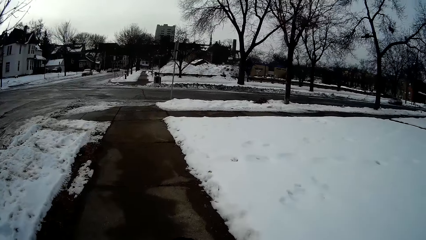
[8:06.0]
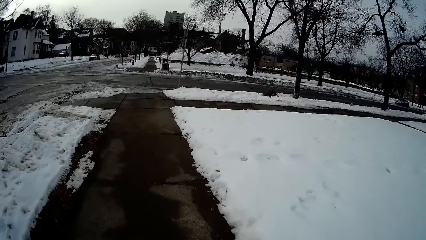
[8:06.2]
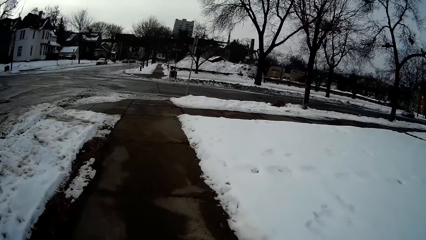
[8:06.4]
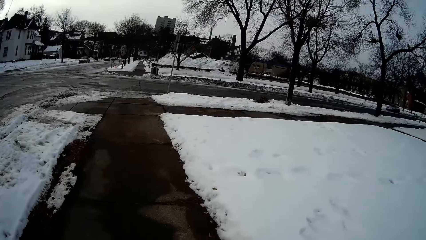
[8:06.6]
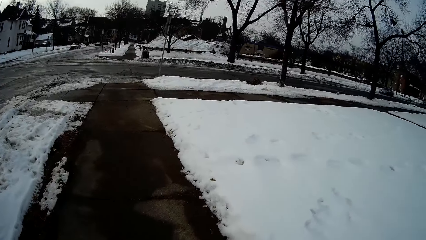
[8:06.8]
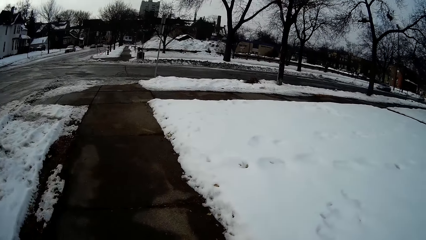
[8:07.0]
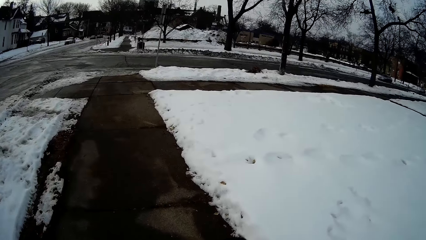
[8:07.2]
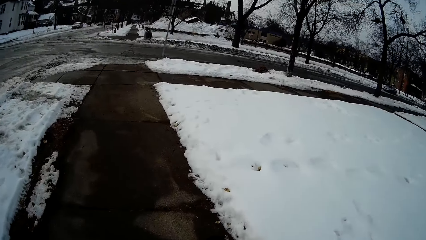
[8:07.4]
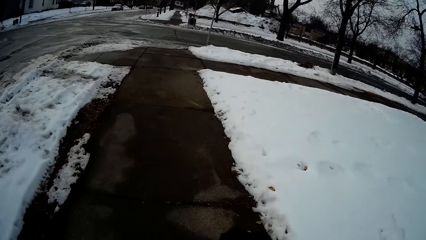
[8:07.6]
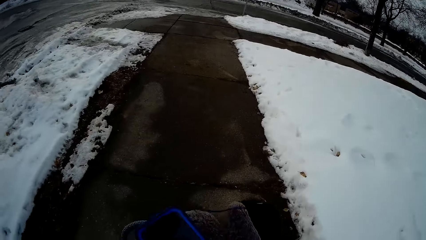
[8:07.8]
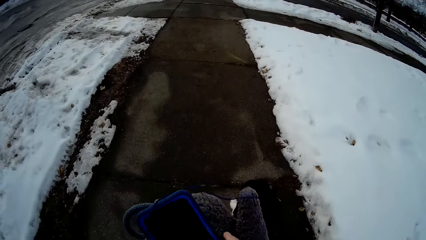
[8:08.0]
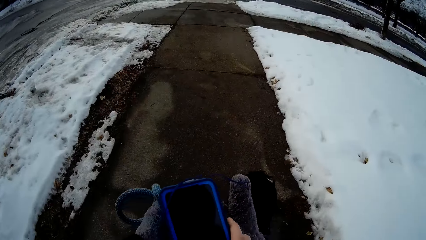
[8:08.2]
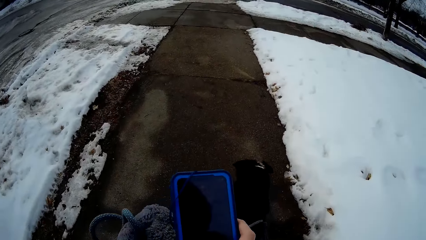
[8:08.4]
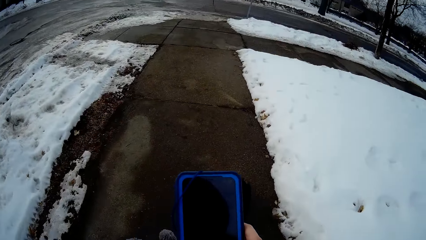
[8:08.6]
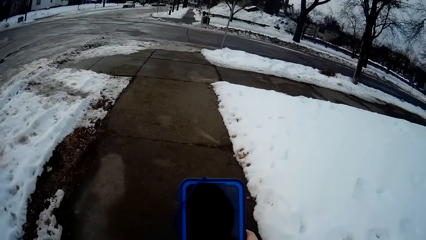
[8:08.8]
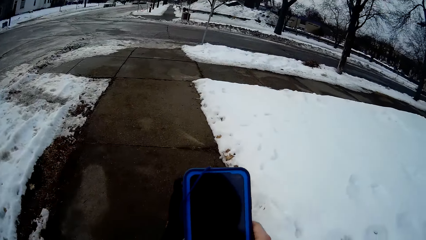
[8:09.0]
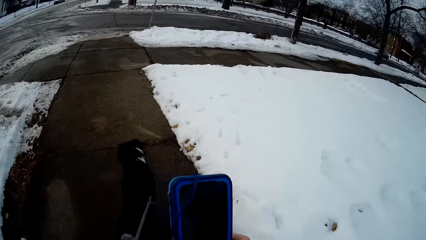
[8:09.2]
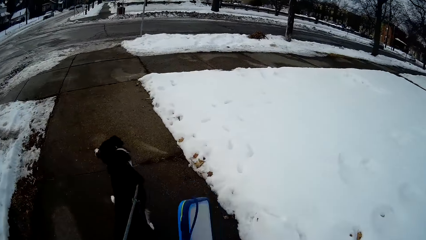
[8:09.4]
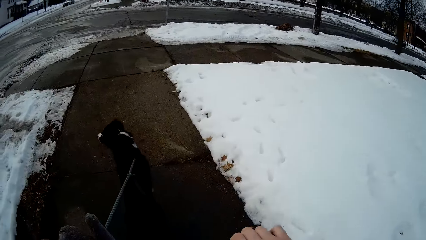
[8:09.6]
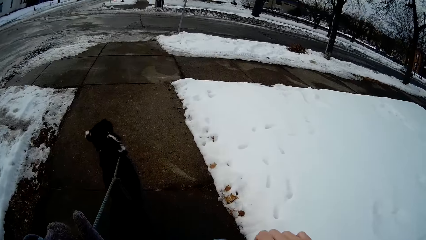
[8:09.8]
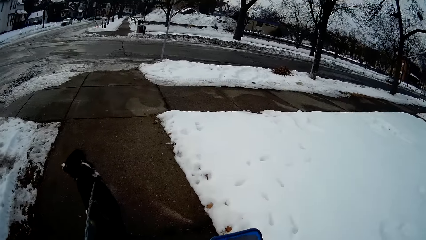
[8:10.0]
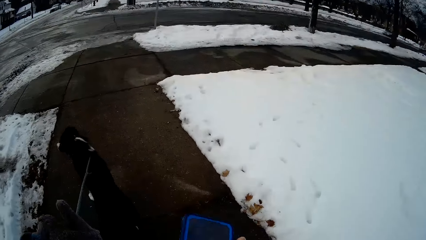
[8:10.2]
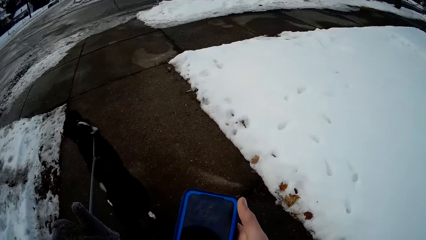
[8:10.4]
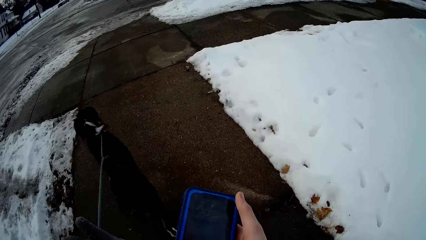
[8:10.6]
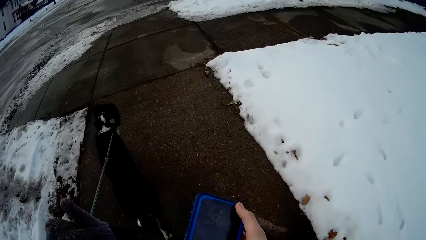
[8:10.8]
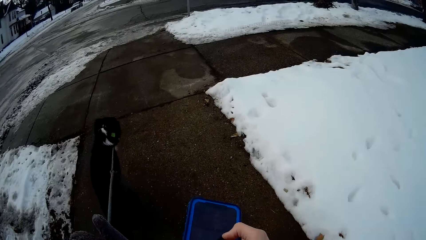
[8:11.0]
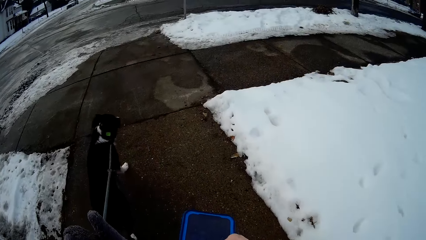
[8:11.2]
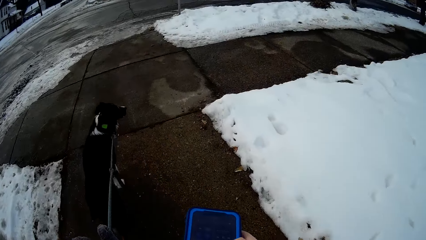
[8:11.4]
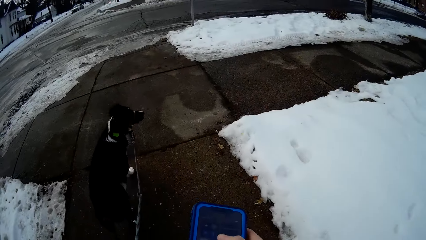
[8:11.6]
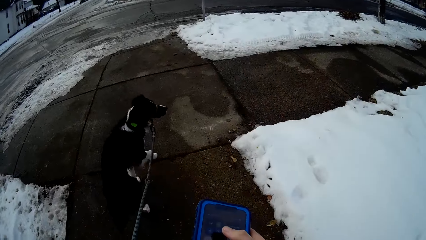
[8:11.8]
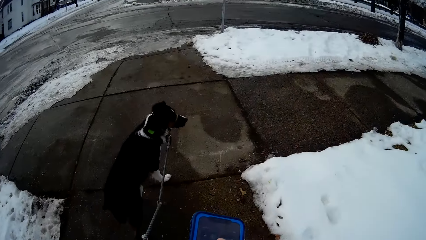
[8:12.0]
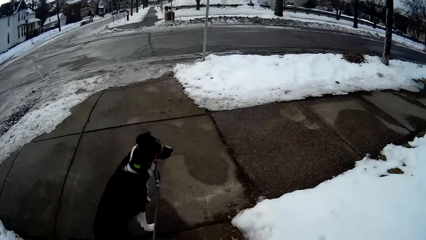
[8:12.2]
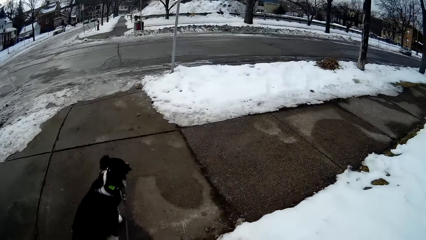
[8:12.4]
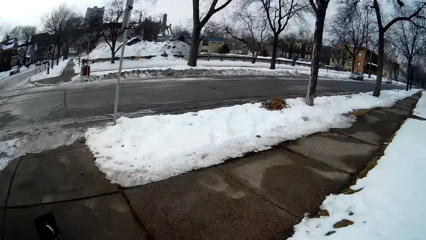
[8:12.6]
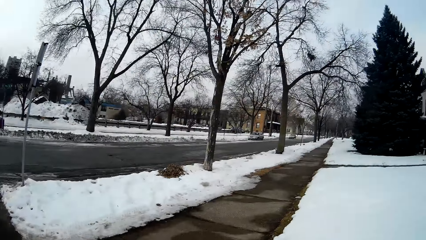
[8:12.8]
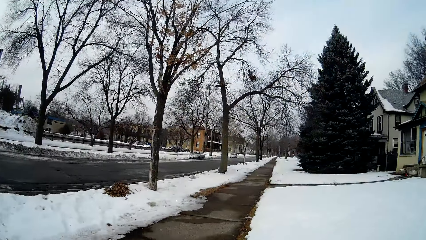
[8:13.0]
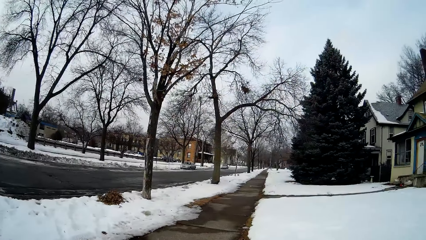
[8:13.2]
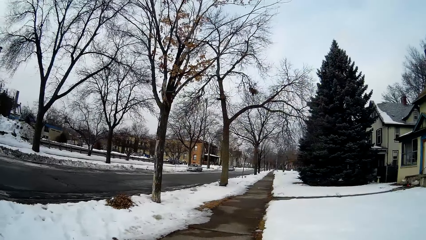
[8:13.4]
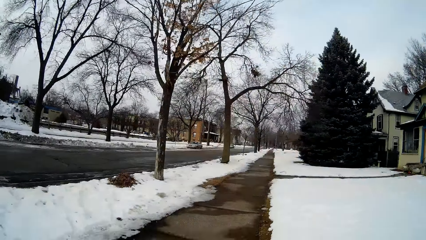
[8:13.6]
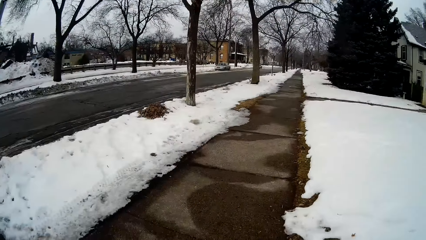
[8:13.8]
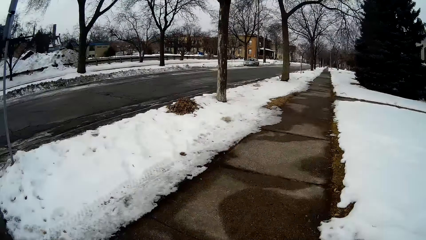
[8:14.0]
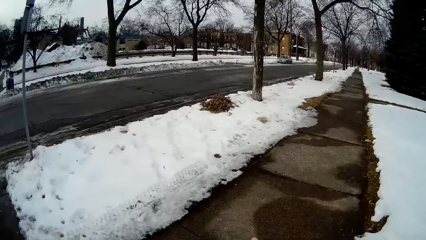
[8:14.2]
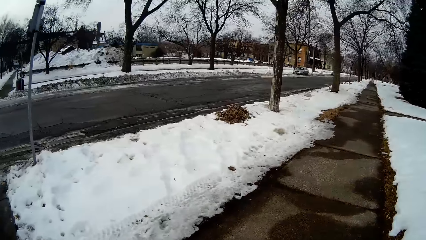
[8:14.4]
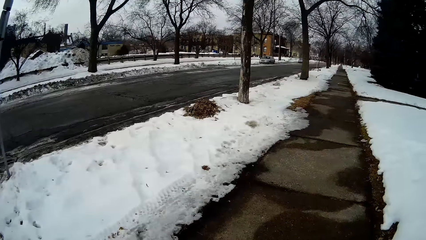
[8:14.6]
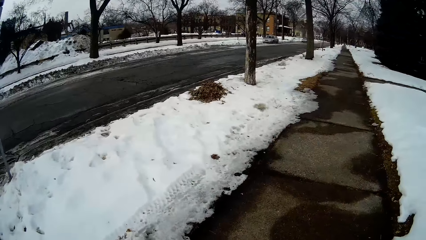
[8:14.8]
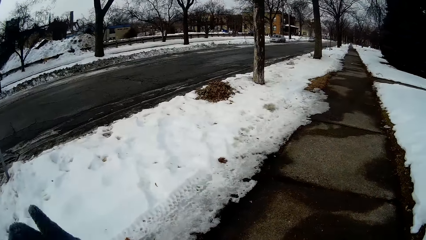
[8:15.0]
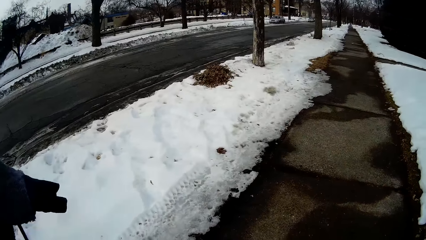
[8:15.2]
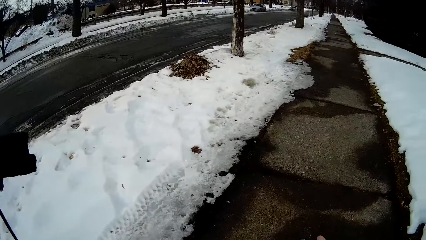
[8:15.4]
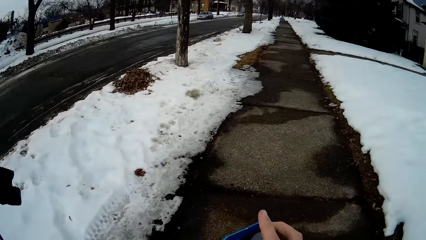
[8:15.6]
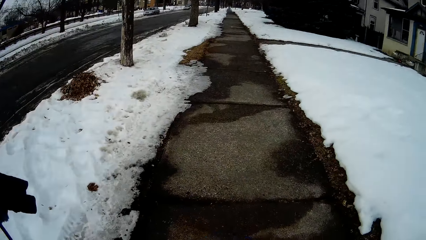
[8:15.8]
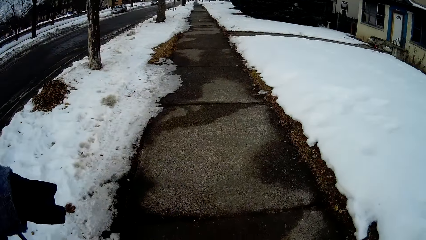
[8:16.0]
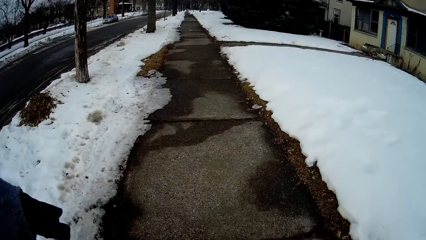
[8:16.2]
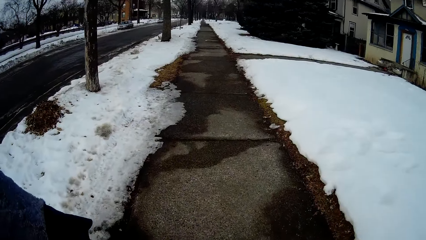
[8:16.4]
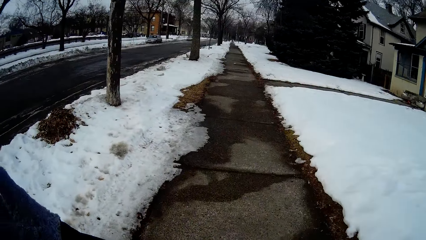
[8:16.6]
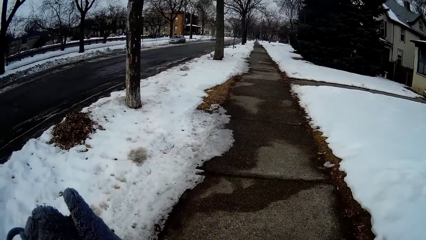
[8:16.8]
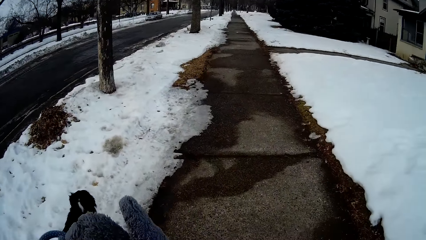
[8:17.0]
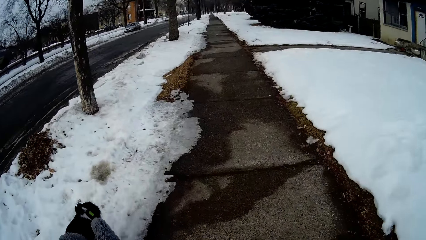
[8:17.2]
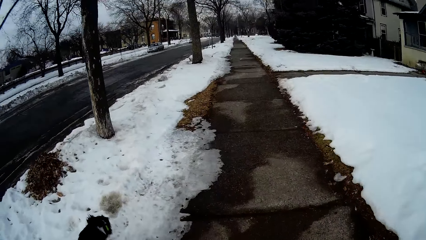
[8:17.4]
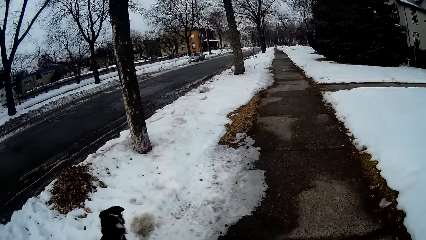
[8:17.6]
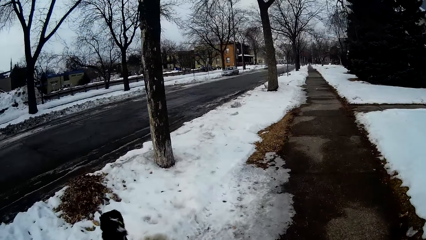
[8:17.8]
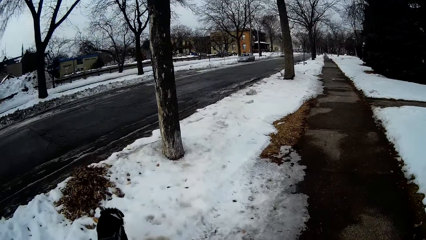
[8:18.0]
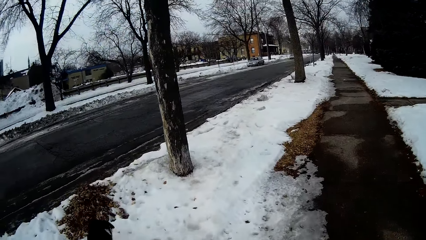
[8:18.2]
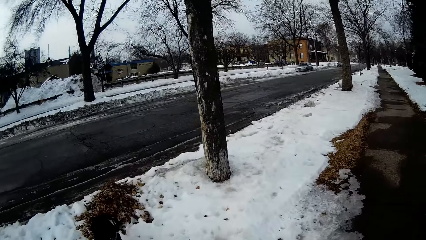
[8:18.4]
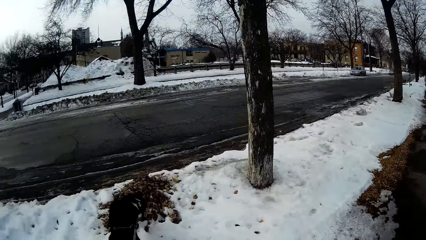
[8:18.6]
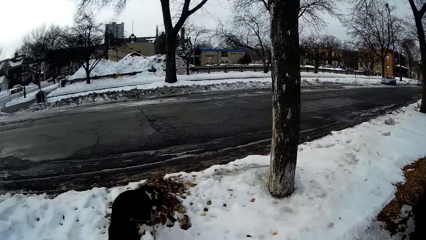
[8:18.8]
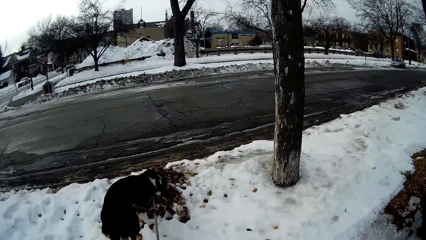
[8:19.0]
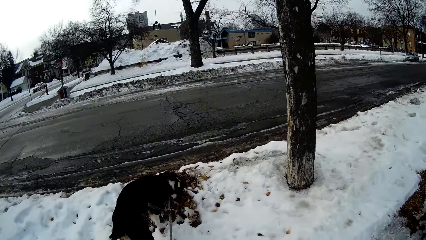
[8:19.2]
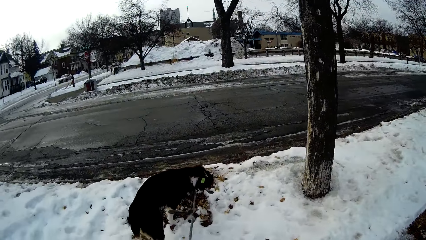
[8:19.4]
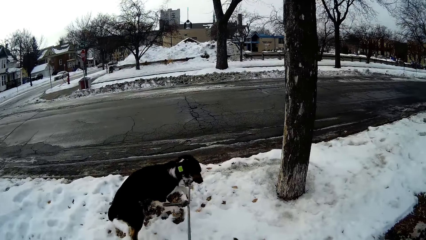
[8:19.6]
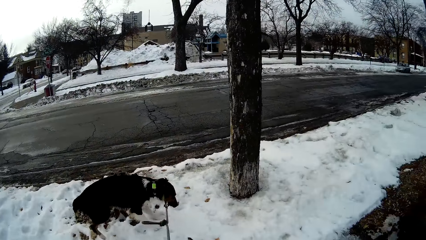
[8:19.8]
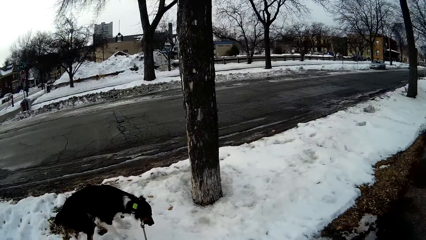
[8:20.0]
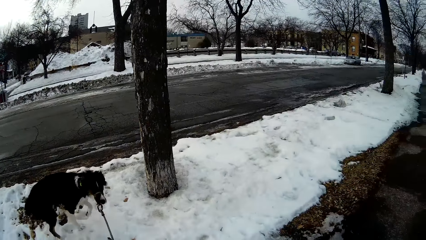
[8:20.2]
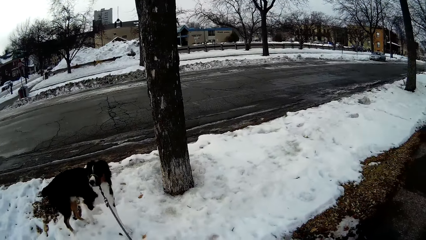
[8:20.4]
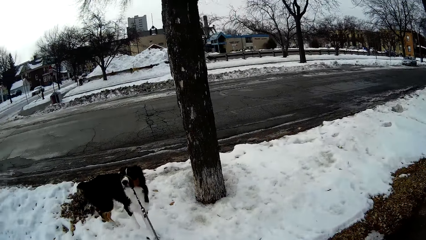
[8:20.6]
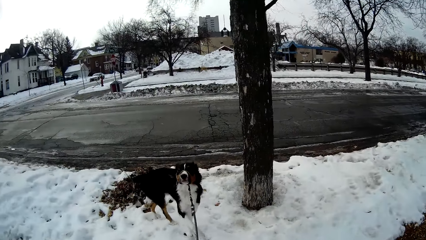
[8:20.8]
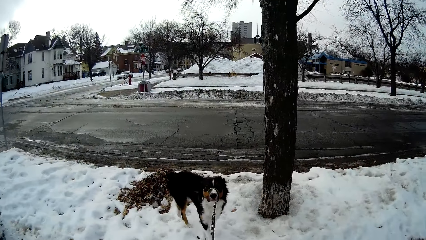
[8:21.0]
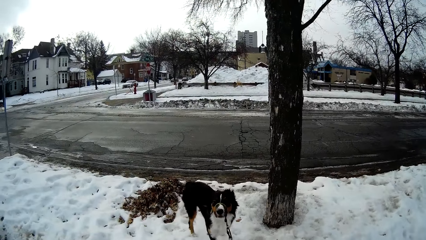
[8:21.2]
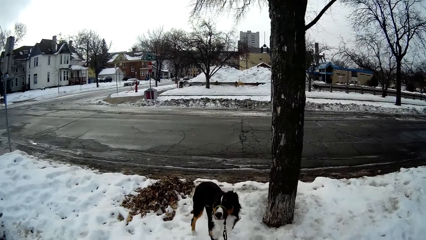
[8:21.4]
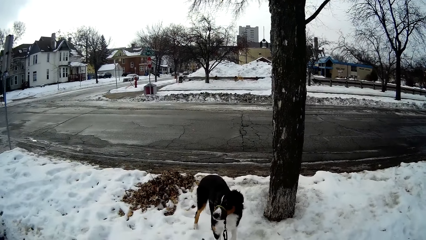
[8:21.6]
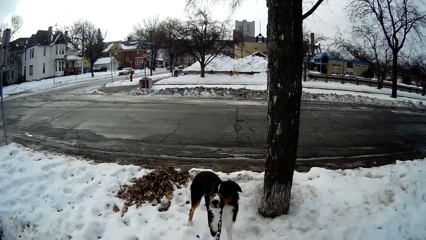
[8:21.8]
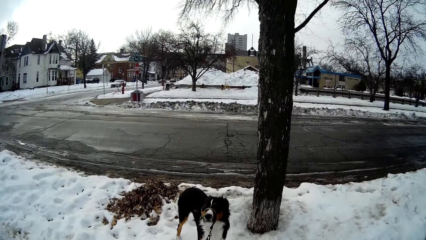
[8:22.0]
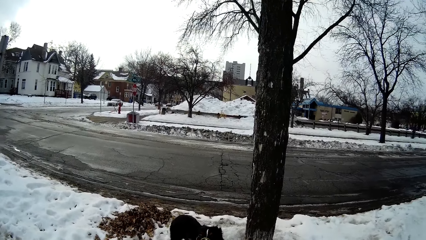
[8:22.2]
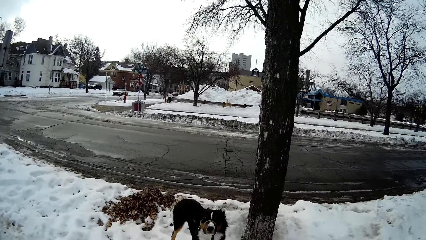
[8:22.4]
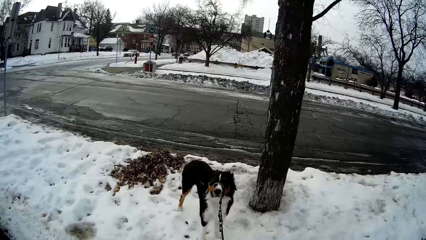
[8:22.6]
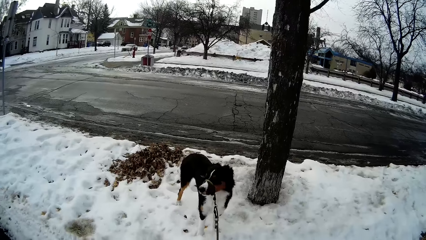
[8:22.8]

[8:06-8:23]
The camera wearer holds the phone. They go through the phone. They walk along the sidewalk holding the dog. They control the movement of the dog with the rope. They stop walking.
